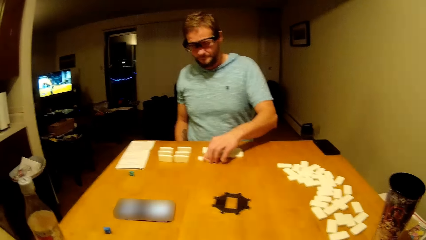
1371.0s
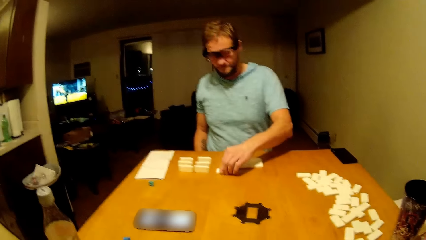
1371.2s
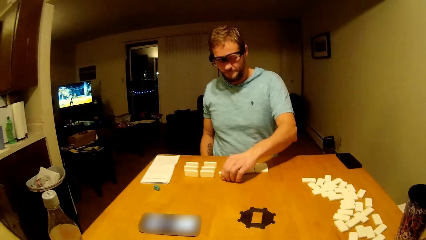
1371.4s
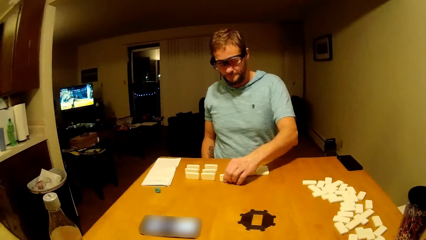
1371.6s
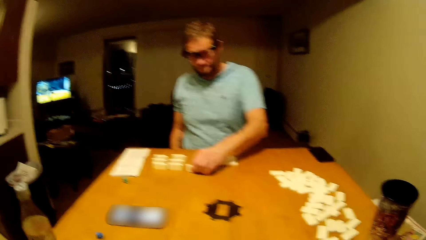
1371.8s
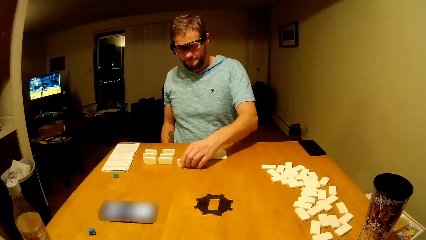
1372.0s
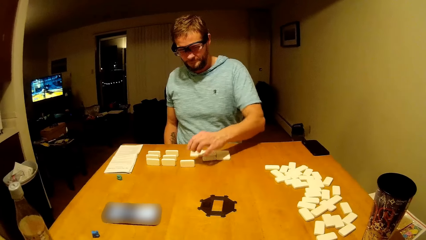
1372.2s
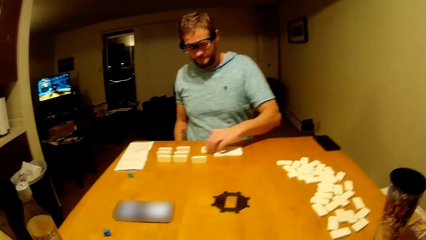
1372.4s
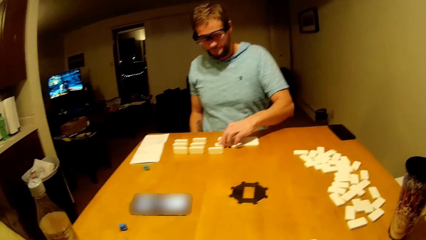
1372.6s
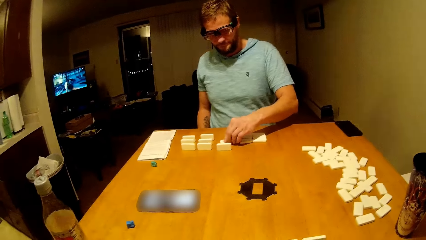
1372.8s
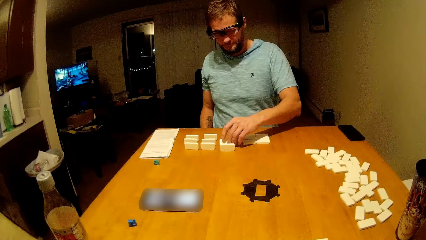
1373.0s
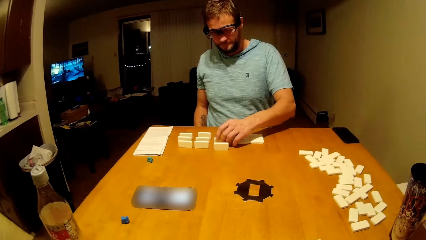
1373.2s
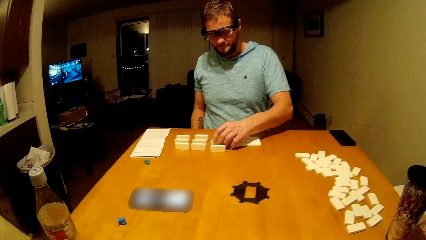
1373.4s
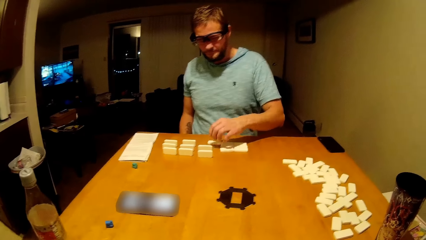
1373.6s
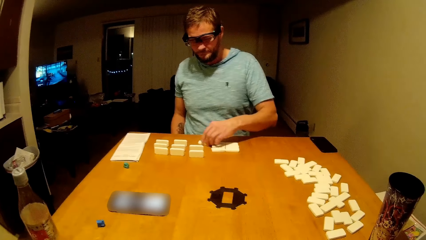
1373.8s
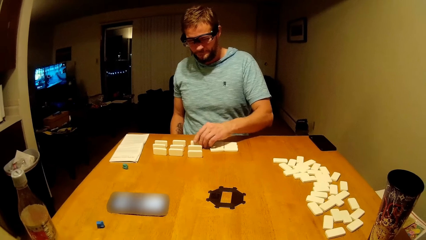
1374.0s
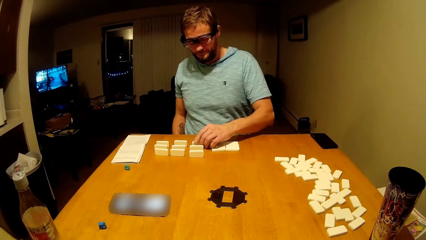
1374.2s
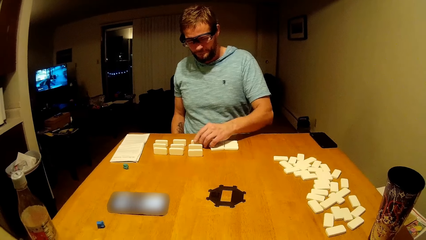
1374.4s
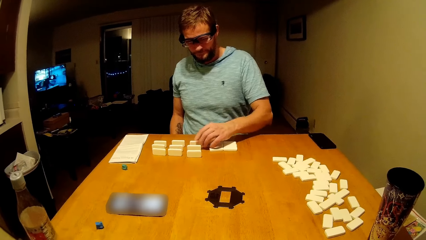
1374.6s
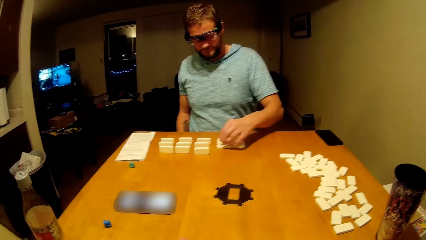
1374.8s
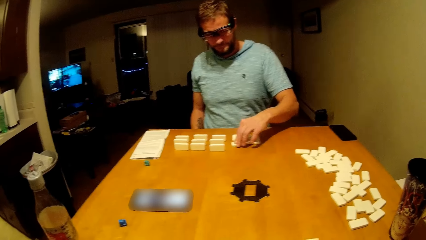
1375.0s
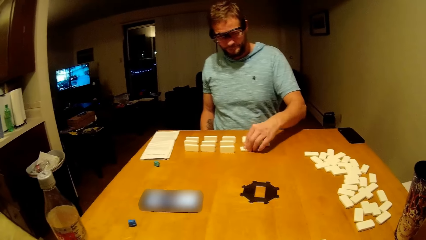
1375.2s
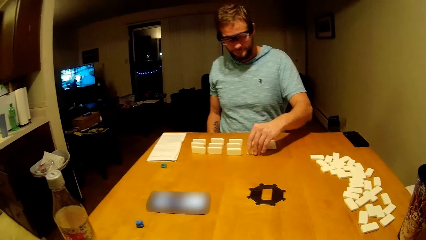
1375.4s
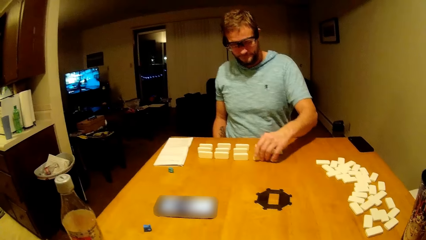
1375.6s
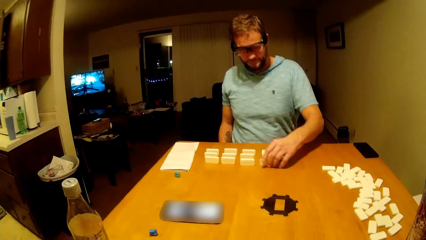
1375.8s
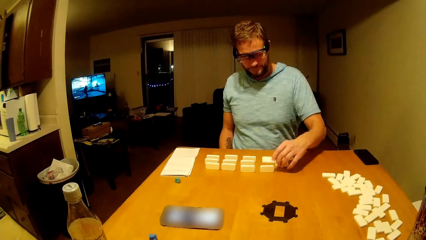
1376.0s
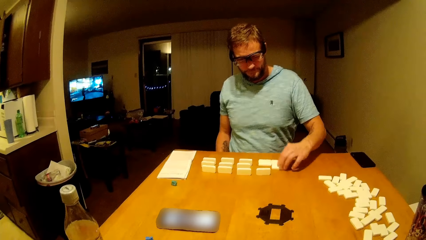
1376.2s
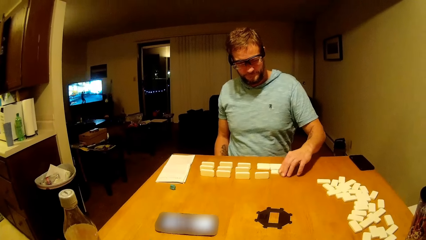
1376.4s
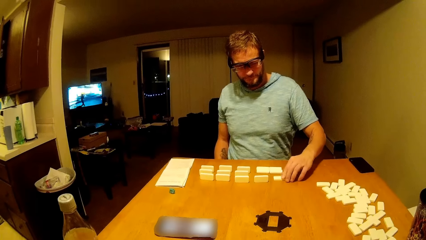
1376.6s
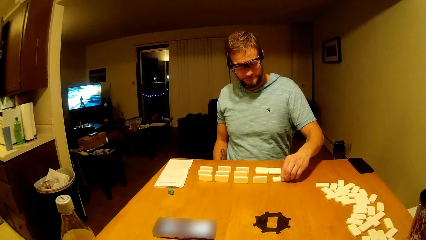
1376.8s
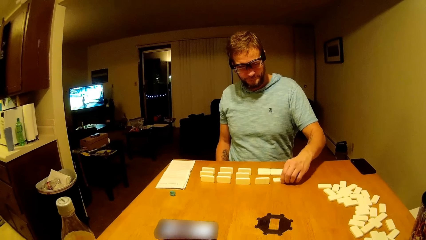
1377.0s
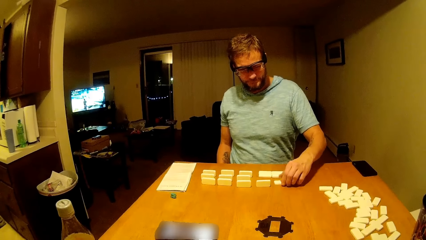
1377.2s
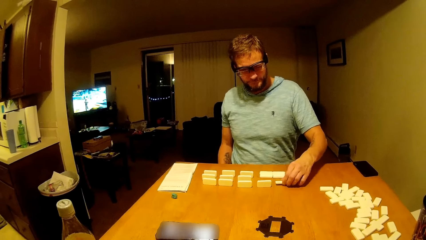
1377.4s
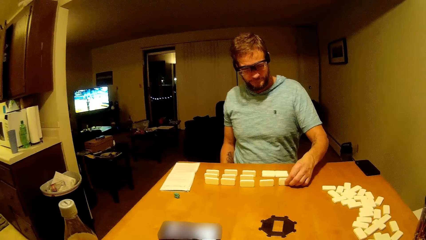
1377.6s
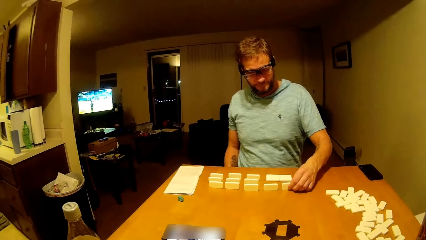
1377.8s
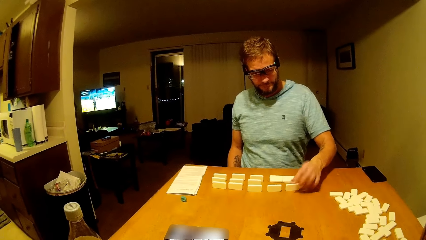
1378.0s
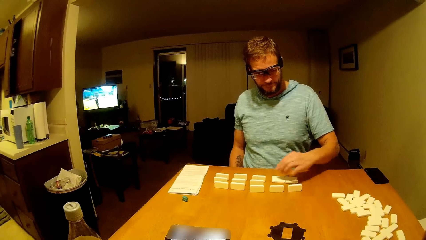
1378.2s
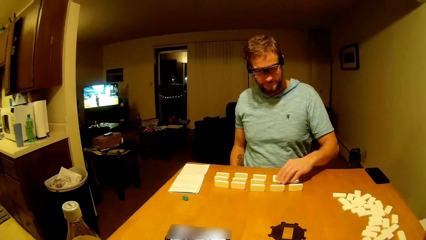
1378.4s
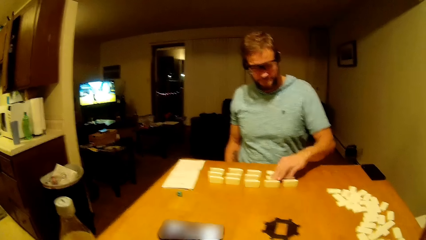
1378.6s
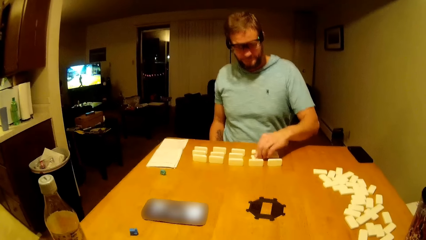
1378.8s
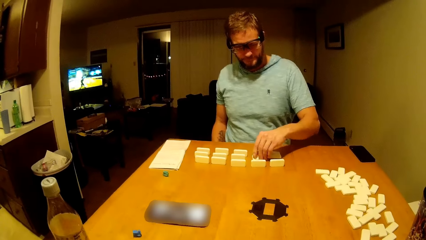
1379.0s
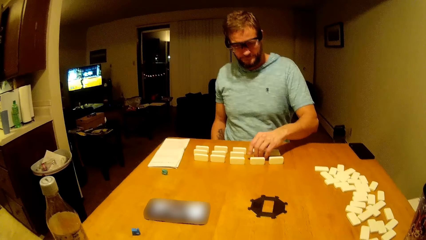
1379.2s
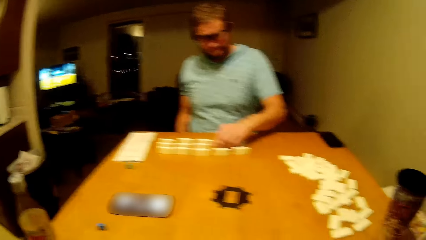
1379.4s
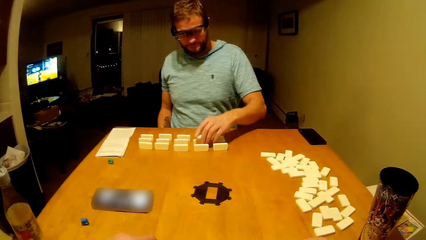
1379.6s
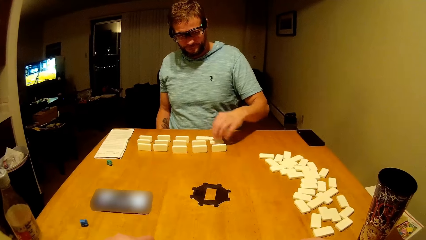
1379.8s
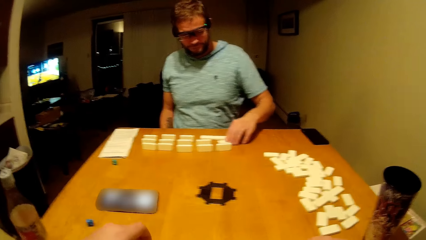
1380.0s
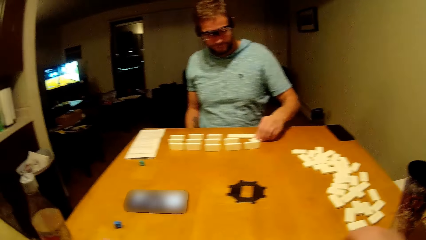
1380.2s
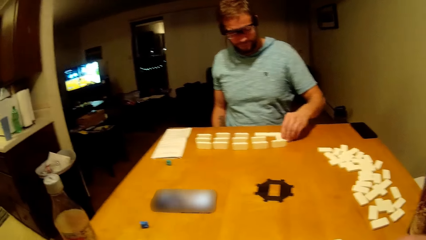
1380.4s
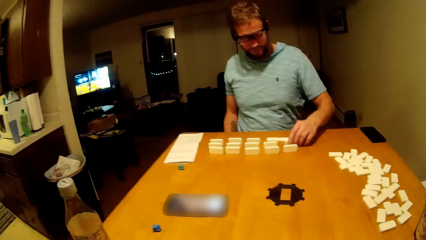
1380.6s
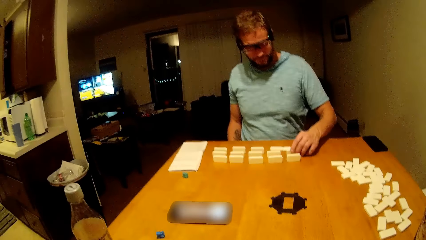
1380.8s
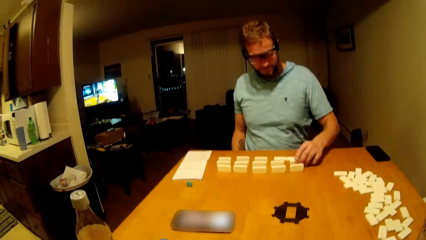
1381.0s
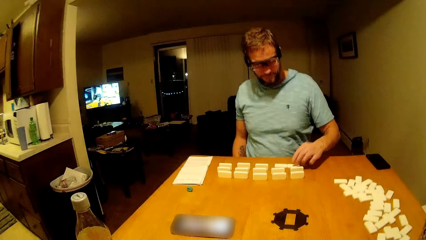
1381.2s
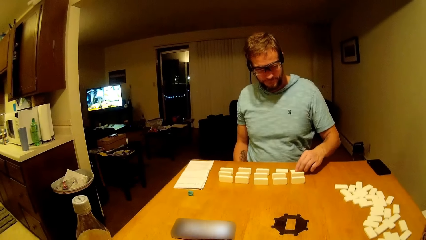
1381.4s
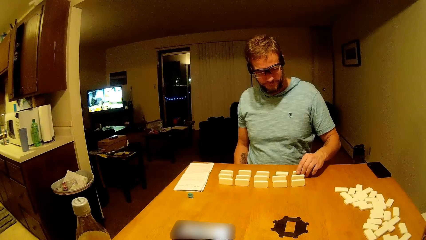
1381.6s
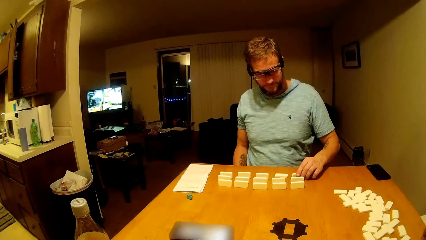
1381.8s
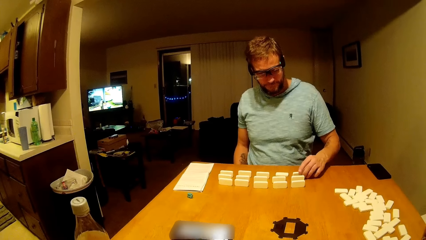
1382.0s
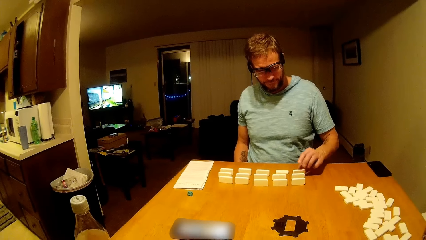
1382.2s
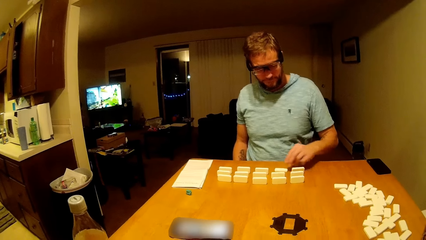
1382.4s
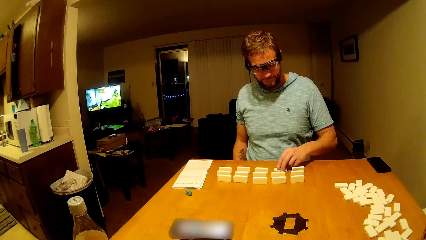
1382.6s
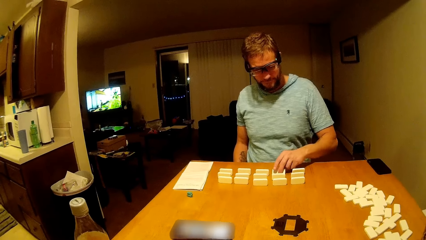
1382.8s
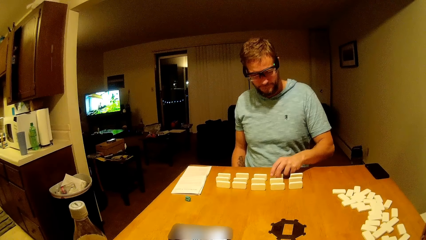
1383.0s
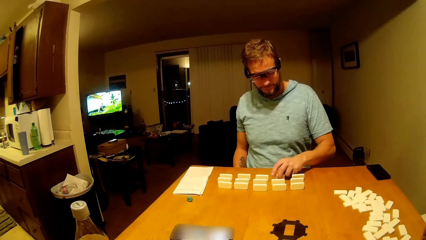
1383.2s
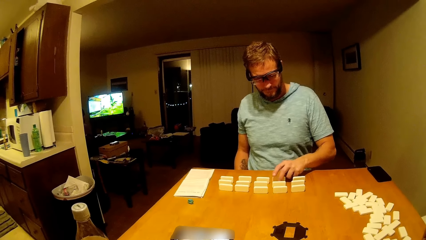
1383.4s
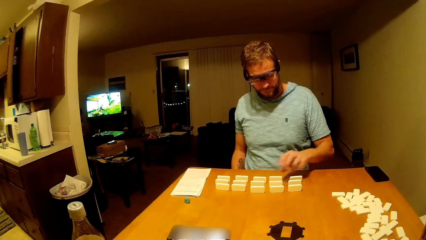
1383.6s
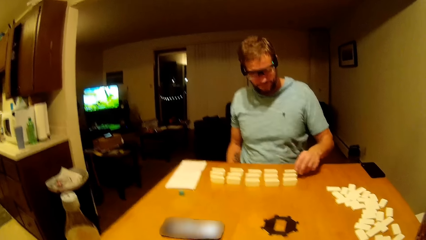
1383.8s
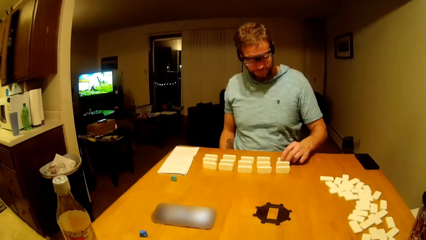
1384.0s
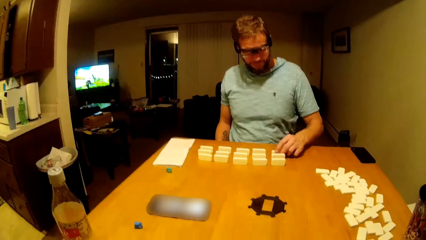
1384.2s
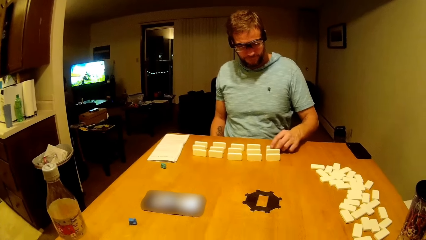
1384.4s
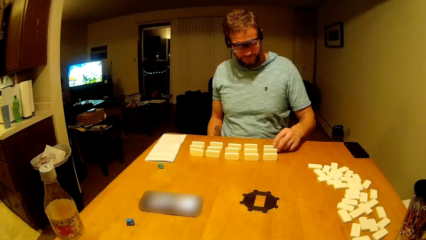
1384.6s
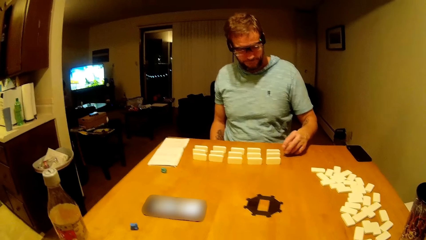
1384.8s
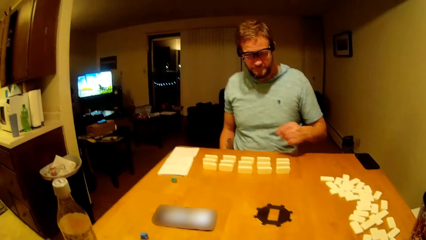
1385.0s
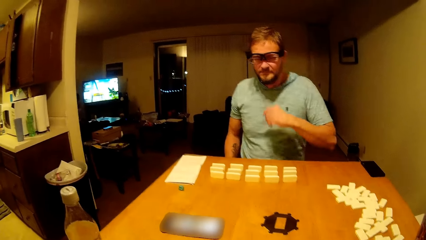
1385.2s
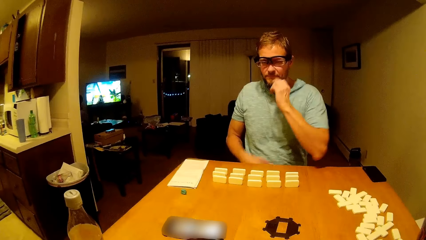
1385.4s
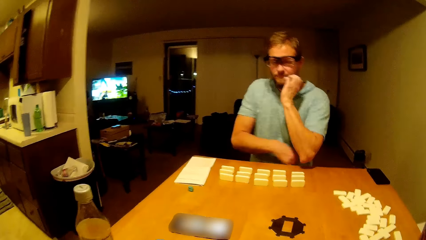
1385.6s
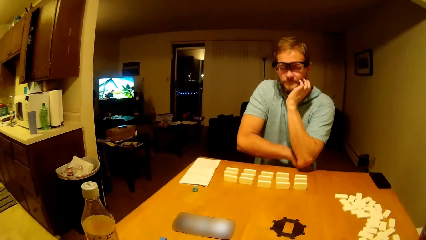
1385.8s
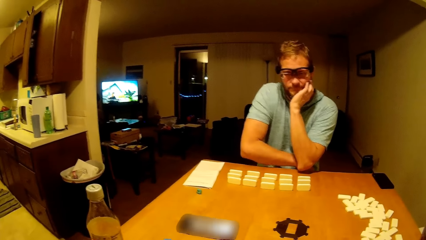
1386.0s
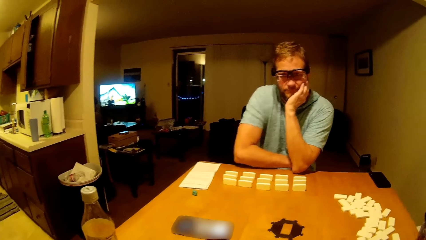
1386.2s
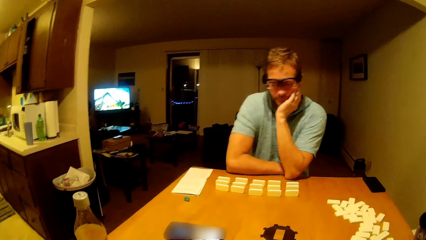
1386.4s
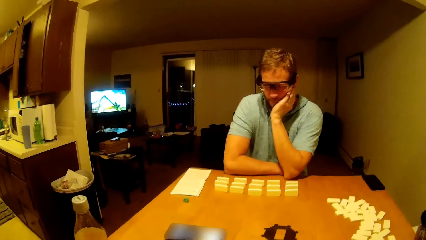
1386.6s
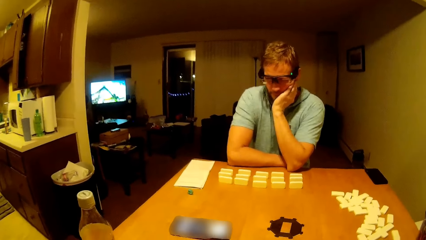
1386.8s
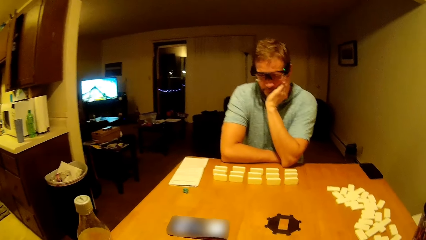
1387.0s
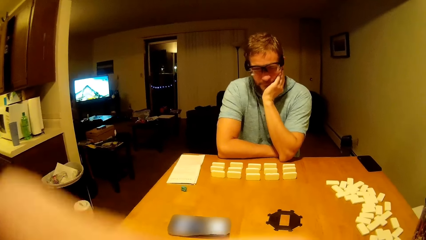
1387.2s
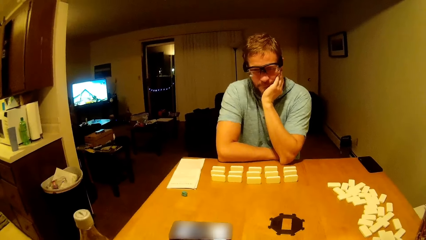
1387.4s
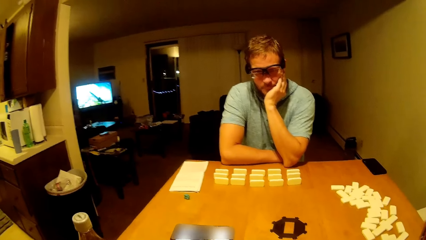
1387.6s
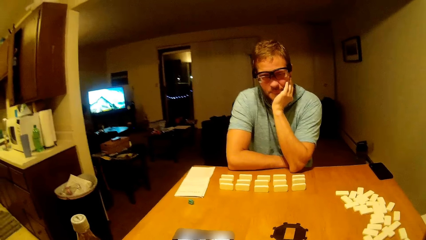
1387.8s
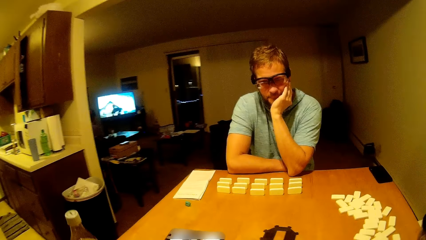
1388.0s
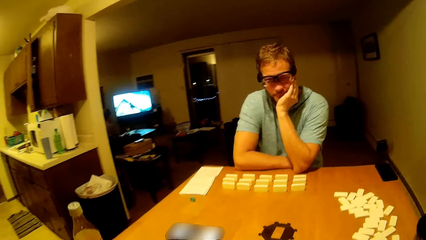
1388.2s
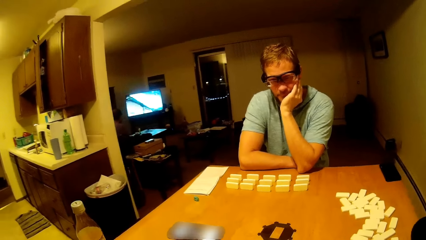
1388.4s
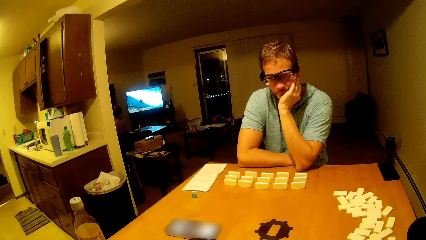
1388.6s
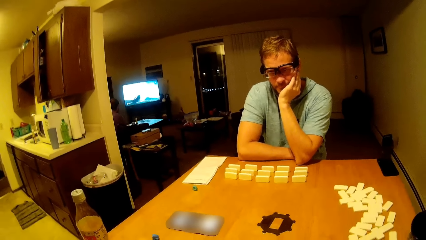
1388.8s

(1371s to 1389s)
A man arranges the mahjong pieces. The camera wearer uses a phone.
